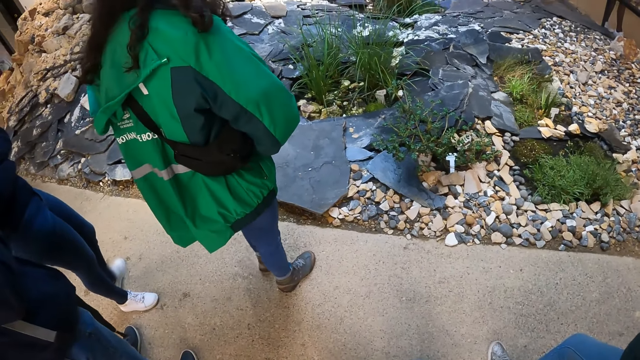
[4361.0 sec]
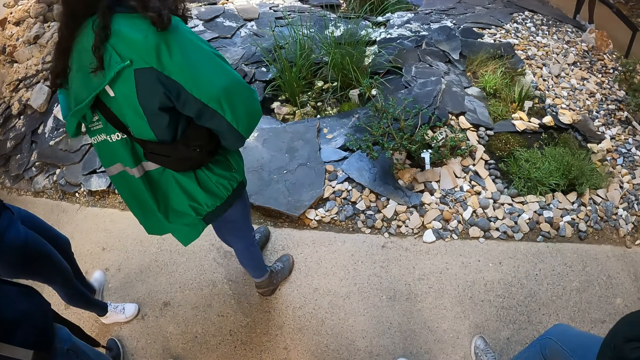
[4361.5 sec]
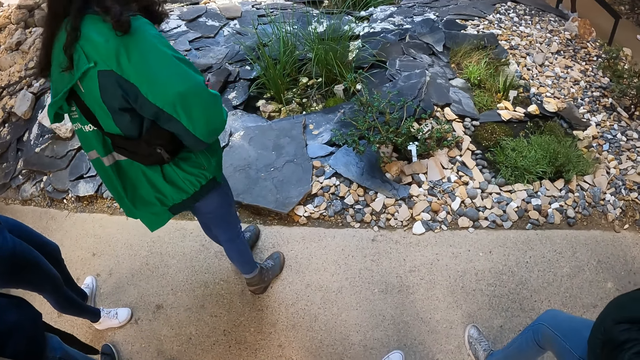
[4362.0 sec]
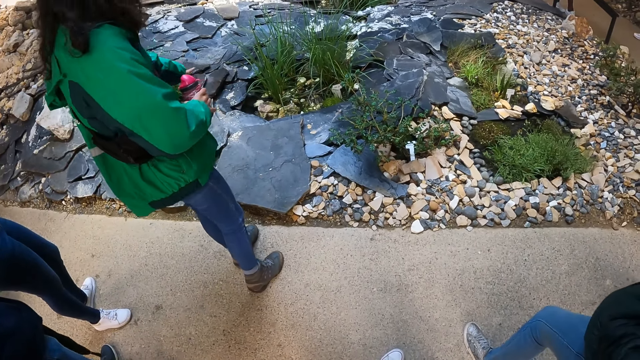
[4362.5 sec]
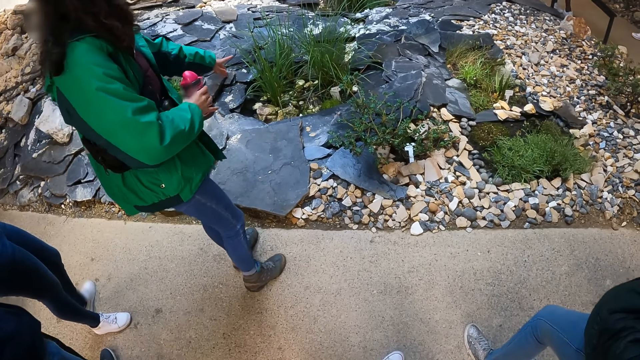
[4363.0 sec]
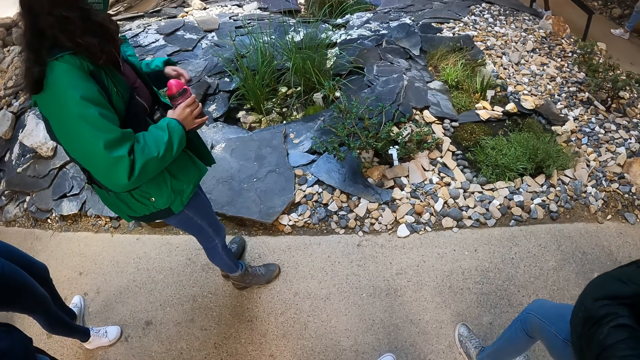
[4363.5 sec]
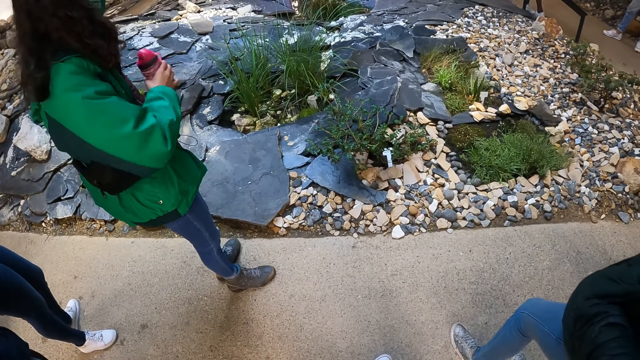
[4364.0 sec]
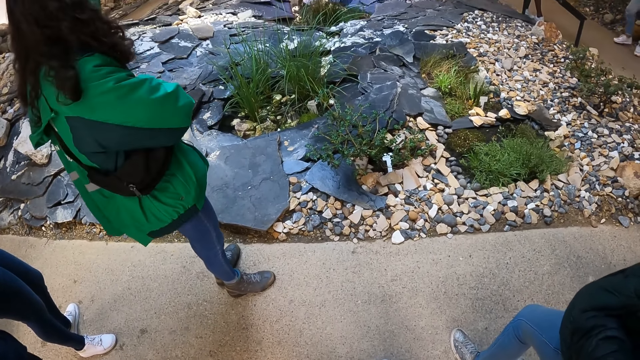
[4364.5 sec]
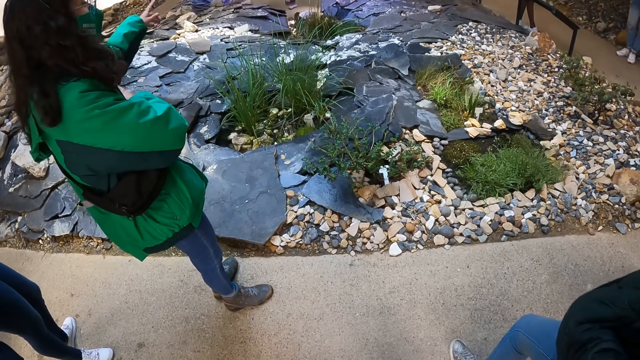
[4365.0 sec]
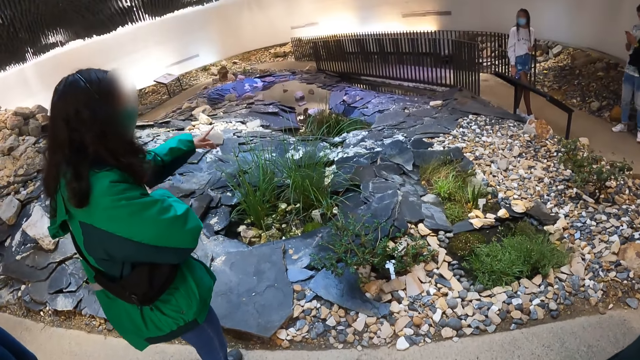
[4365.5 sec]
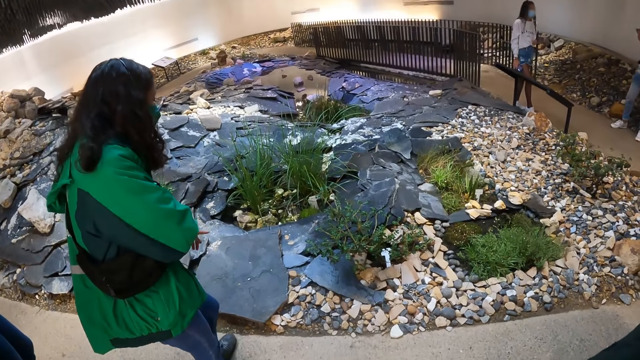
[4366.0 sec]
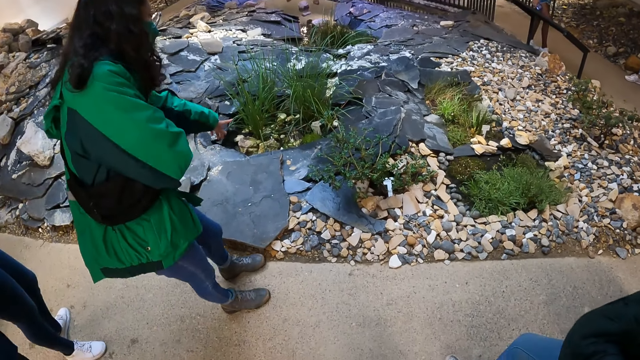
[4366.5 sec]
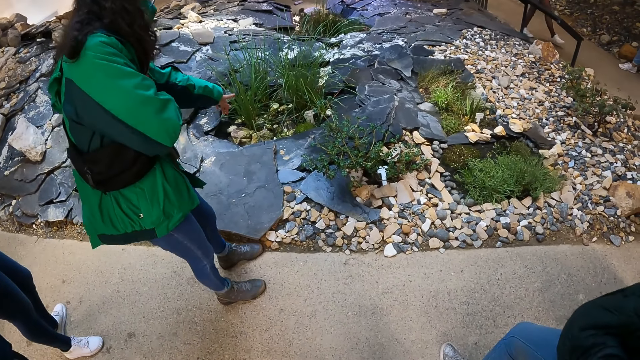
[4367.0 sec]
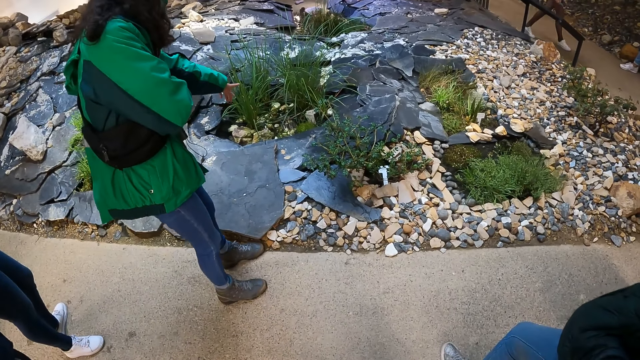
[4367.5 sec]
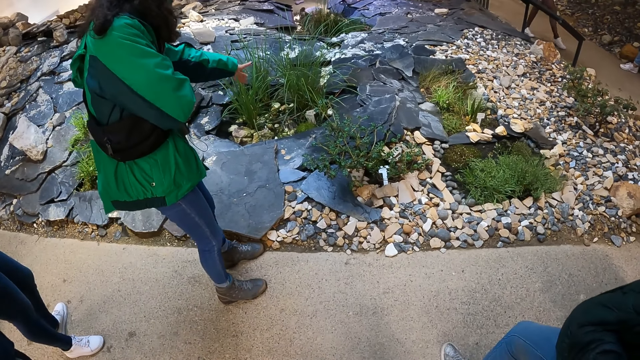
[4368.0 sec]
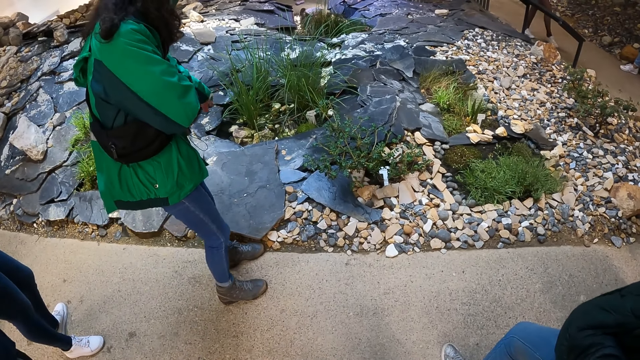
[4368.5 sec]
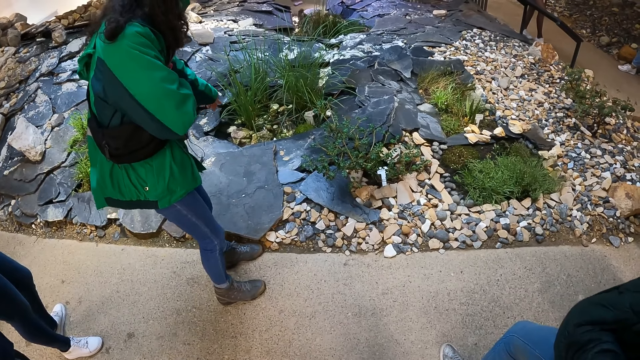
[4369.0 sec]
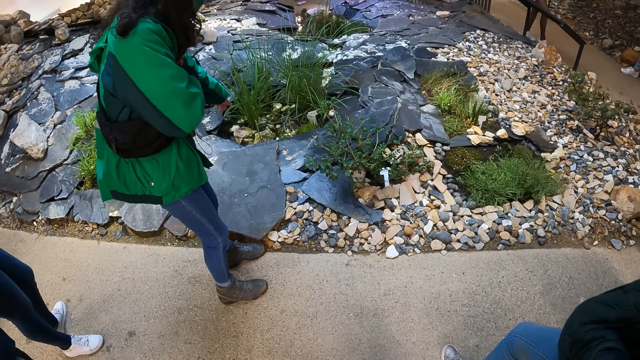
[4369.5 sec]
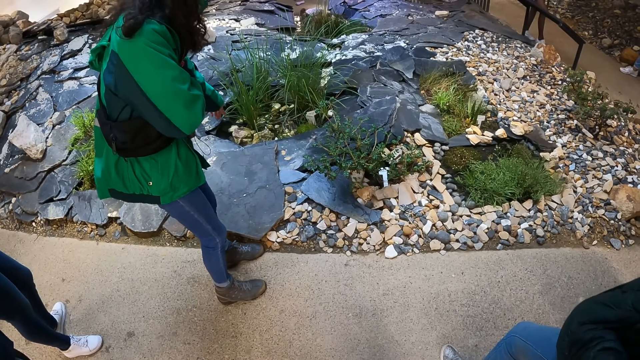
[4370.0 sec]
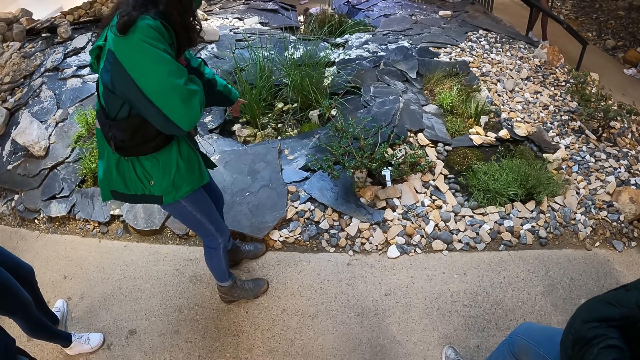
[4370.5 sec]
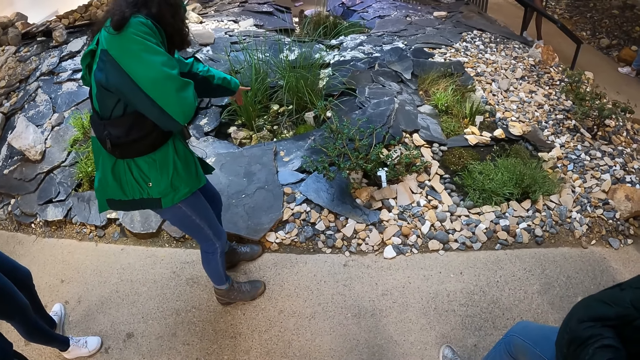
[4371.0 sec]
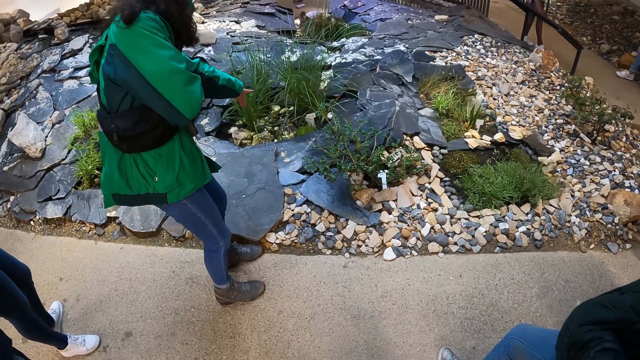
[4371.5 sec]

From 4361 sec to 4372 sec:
The camera wearer looks at a woman. The woman points to the rocks and speaks. The camera wearer looks at the rocks.

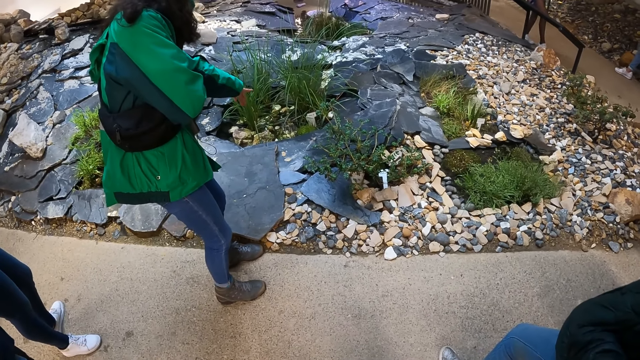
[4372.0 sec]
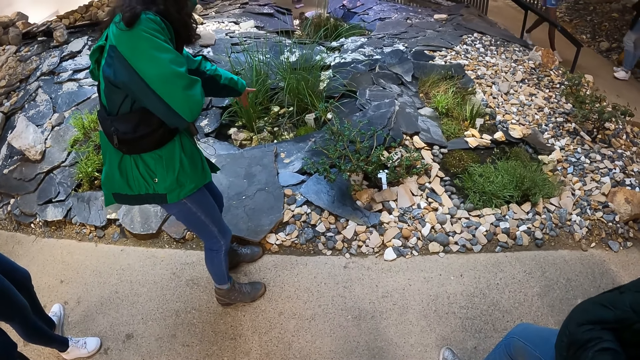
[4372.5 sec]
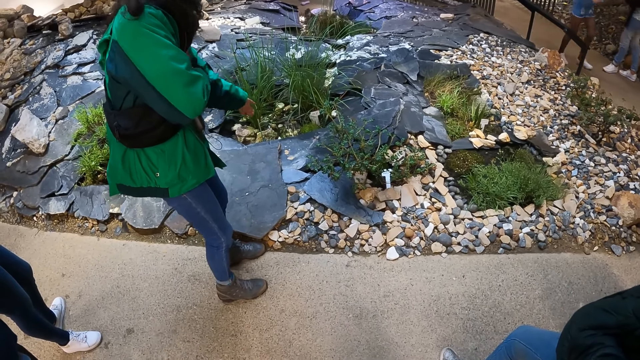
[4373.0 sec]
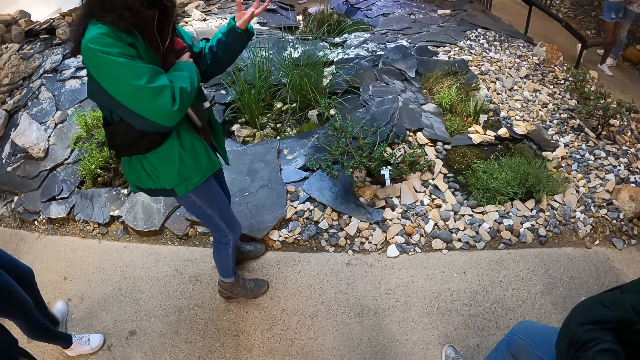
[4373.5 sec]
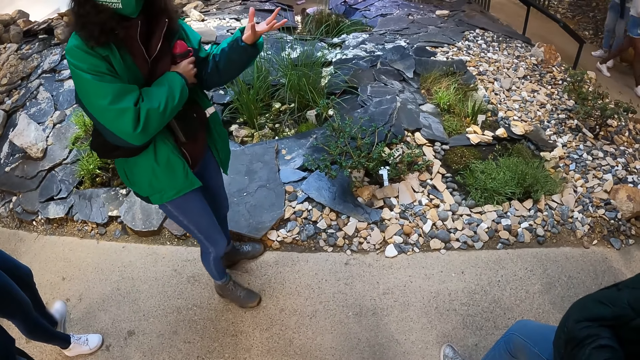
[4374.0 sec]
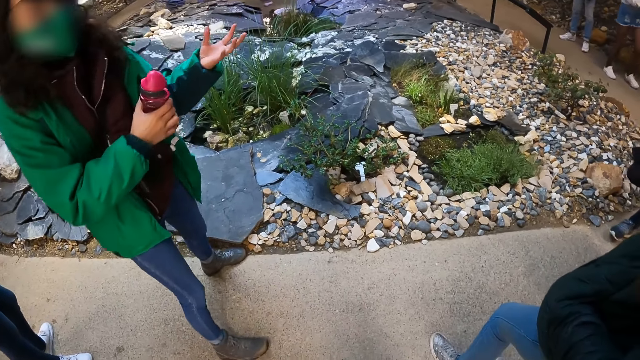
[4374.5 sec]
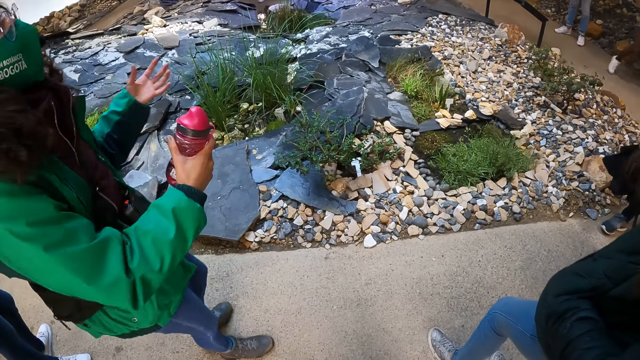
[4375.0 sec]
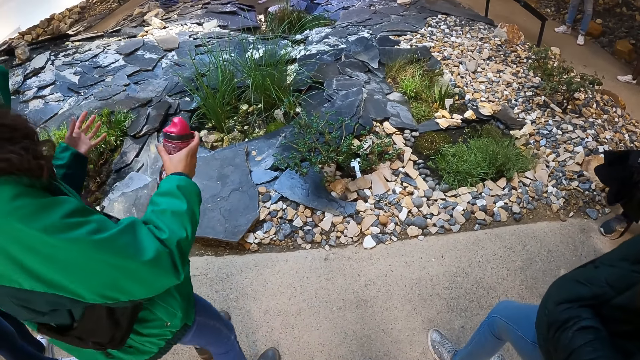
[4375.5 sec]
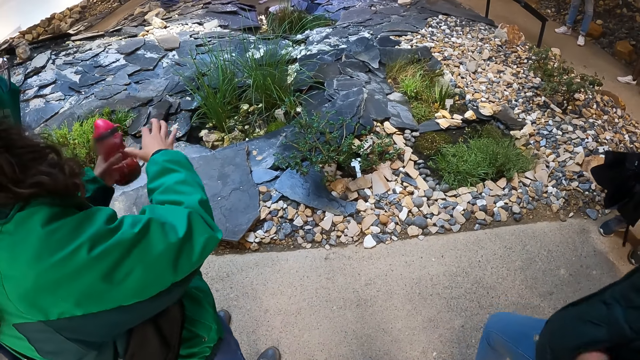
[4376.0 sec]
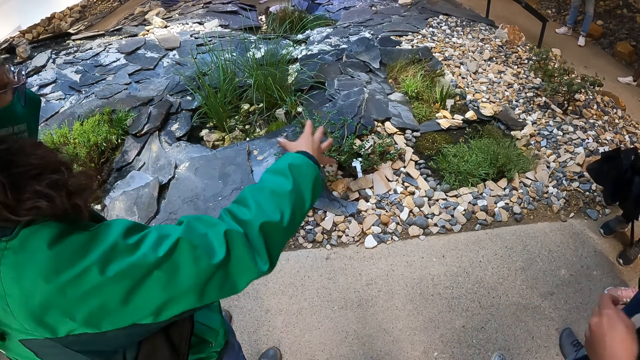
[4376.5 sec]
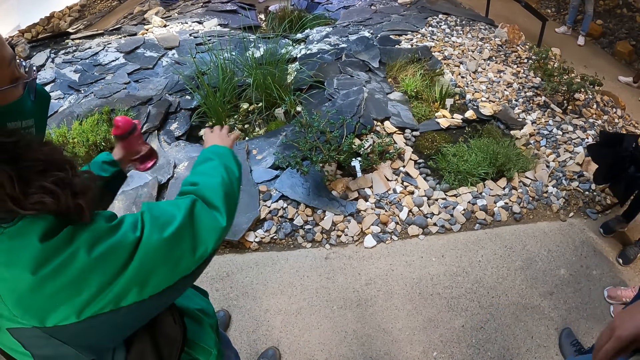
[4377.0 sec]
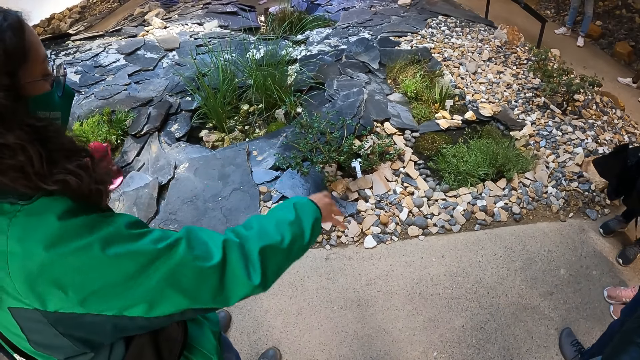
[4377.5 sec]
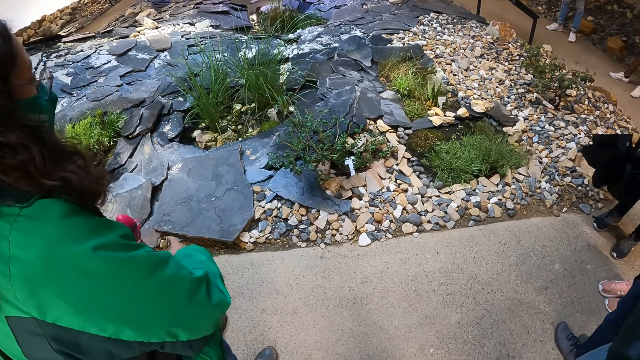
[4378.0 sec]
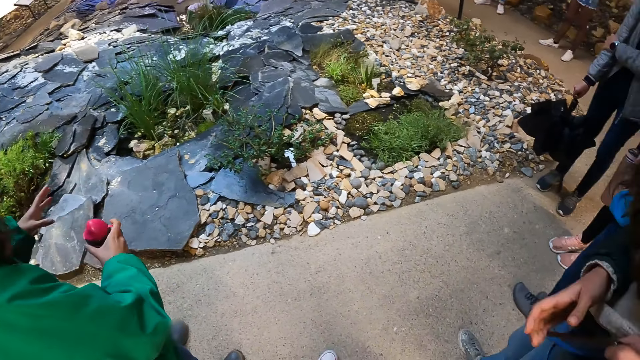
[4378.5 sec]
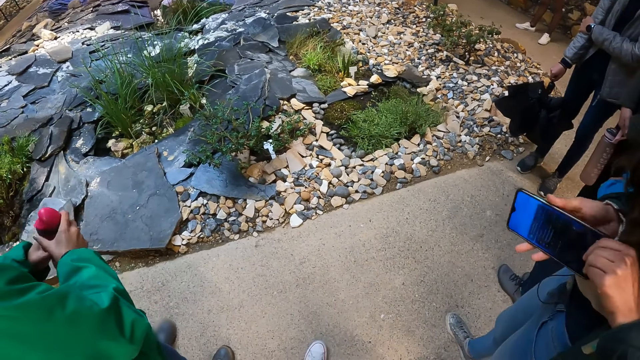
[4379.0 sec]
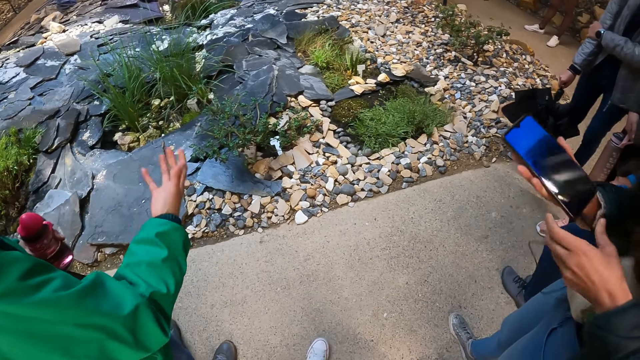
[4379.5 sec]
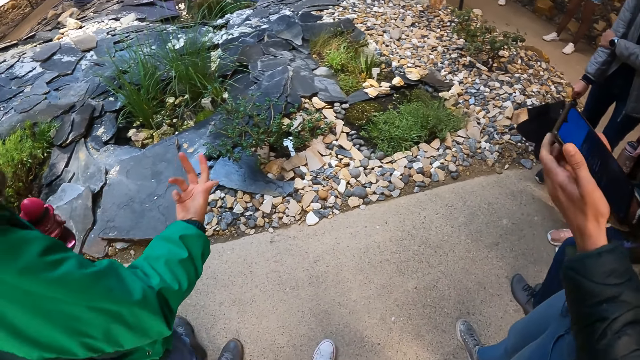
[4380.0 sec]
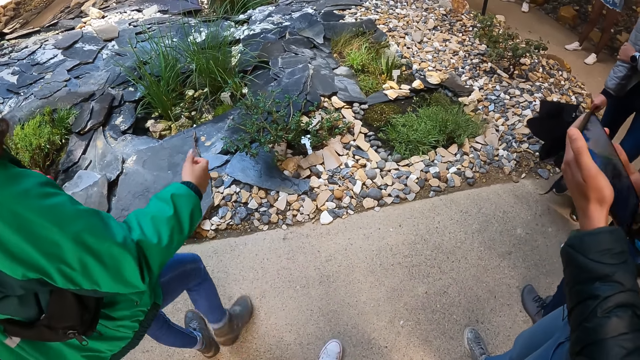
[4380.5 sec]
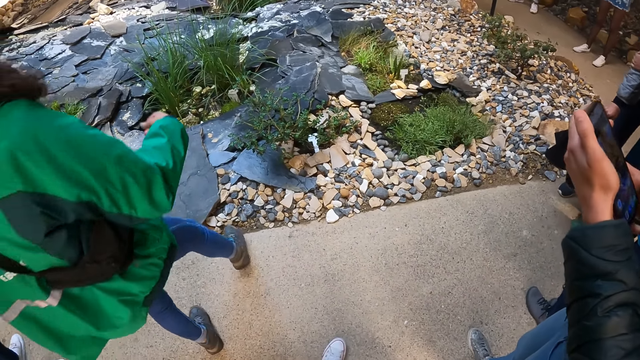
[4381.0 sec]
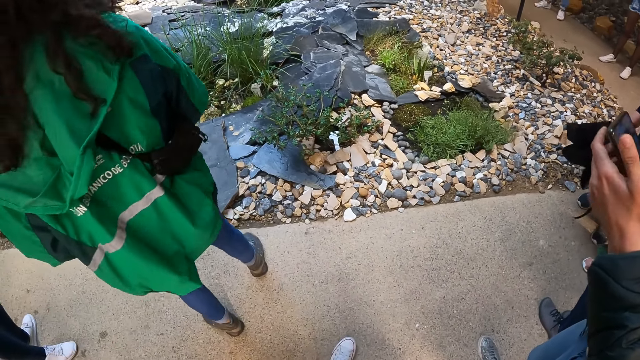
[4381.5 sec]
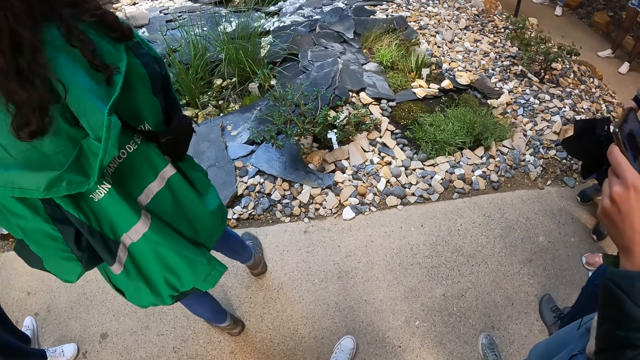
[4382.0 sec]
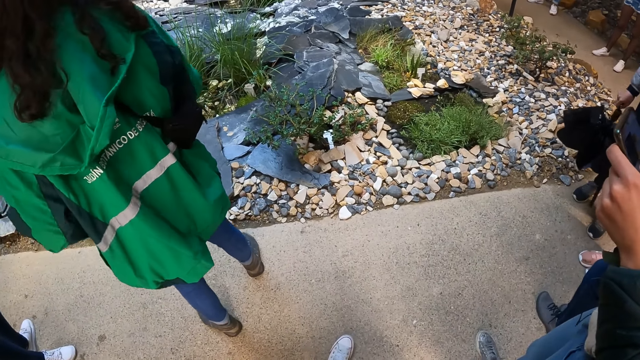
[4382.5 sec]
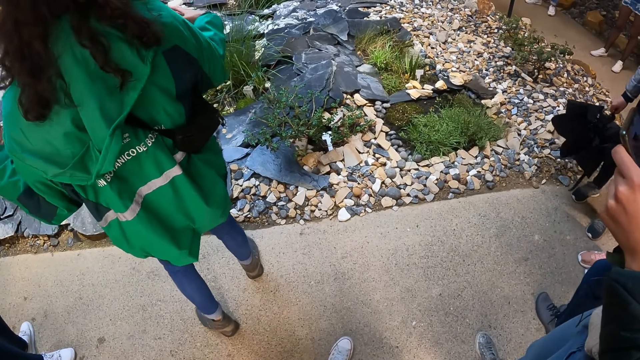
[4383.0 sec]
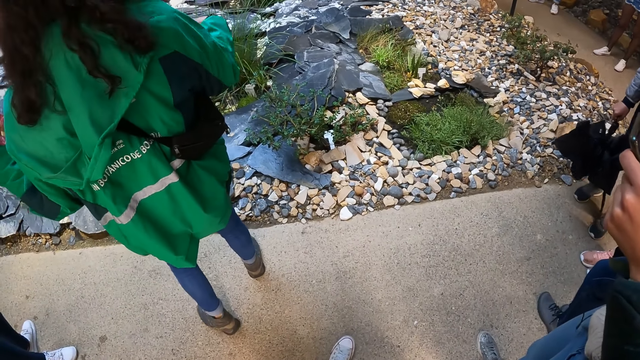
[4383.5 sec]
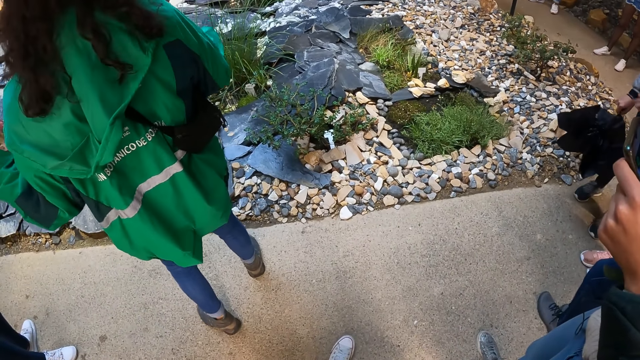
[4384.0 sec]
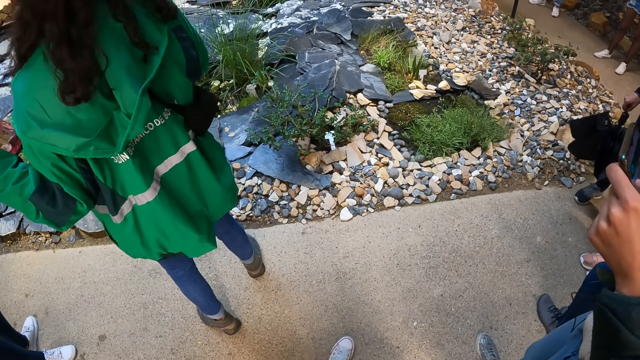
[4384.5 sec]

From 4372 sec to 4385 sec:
The woman speaks, looks at the rocks, and talks to the students. Another woman holds a mobile phone in her left hand. The other woman operates the mobile phone in her left hand with her hands.
